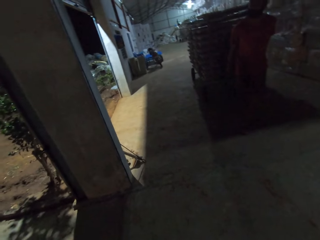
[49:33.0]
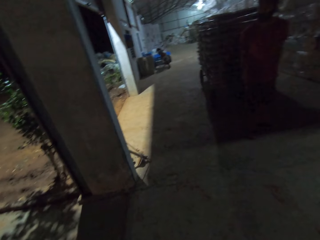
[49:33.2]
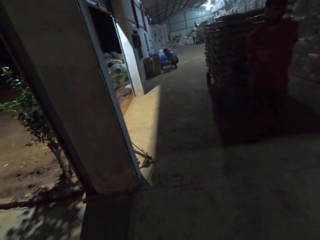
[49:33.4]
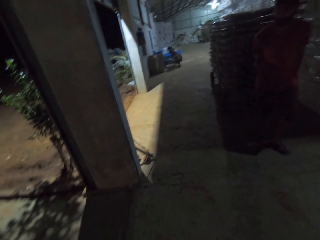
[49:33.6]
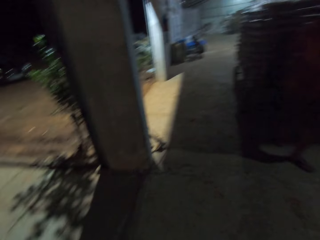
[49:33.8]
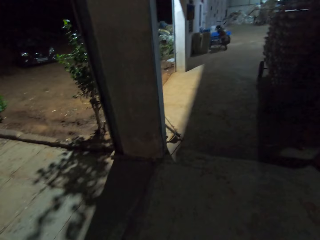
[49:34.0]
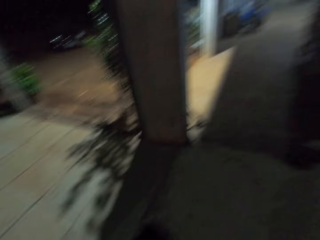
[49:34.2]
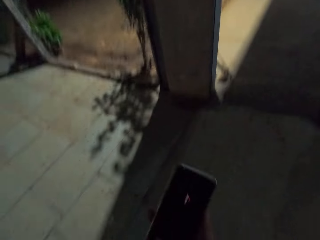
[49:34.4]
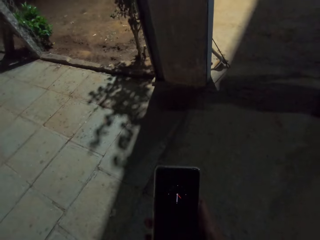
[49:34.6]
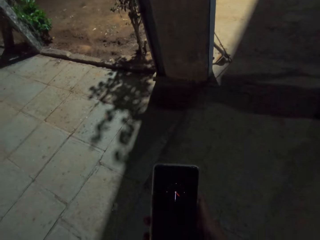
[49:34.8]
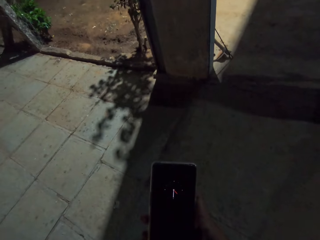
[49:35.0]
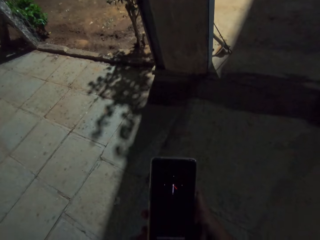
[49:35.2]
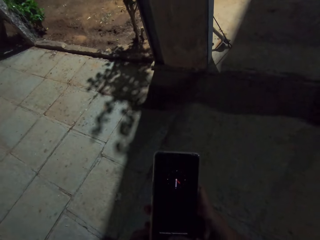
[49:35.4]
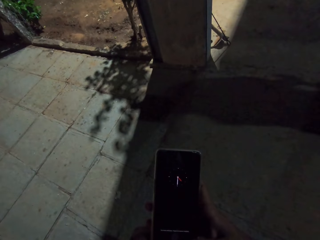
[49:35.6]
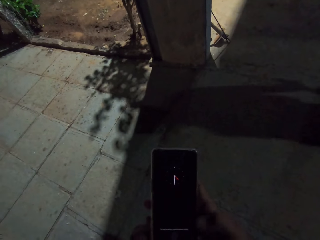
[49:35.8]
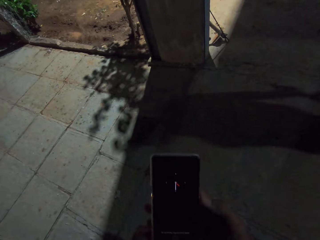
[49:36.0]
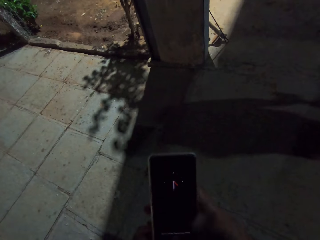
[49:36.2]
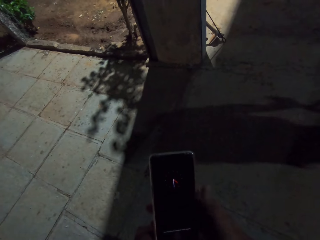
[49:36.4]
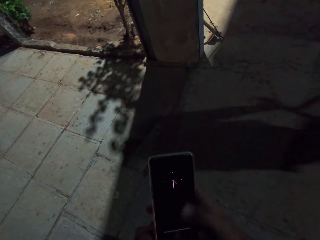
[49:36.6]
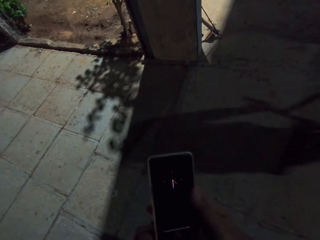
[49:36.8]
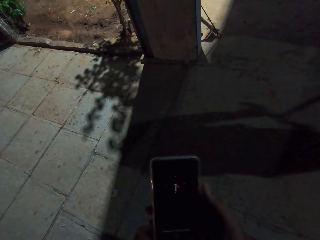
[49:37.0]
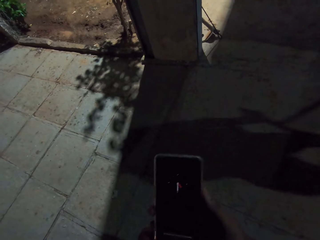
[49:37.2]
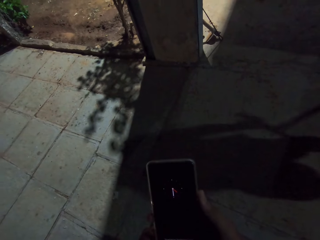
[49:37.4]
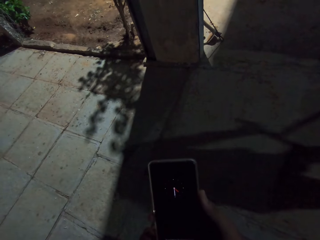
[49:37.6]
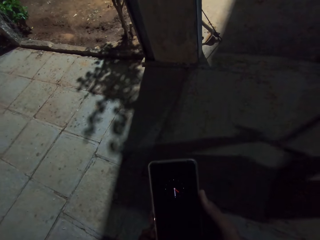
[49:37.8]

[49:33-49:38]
The camera wearer stares at the phone. They operate the phone. A coworker talks with the camera wearer. The coworker stops the cartload of egg trays at the entrance of the warehouse.

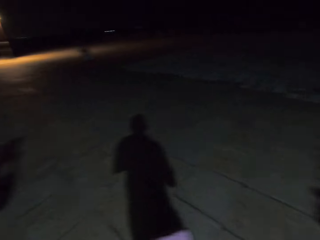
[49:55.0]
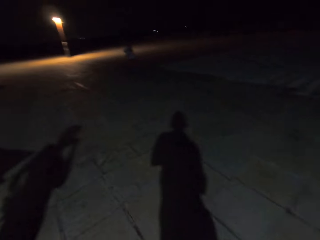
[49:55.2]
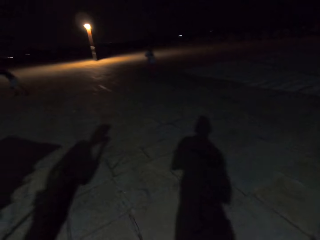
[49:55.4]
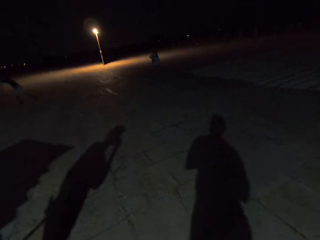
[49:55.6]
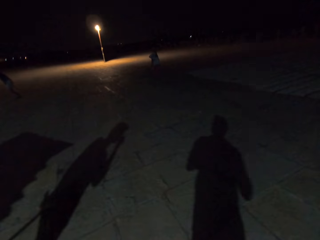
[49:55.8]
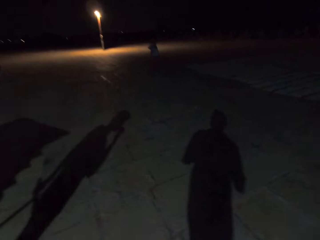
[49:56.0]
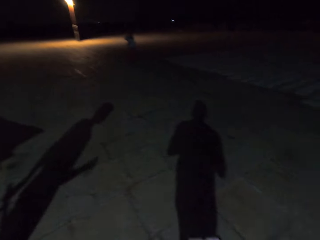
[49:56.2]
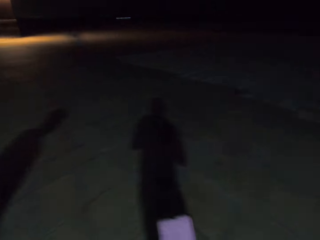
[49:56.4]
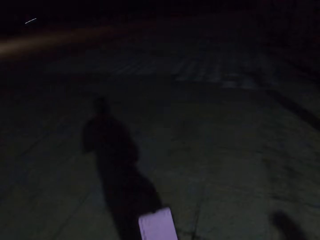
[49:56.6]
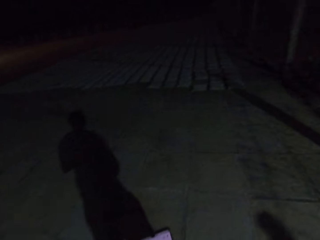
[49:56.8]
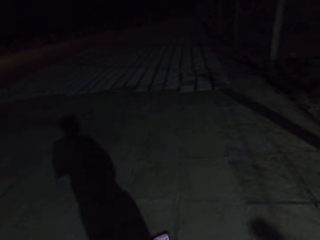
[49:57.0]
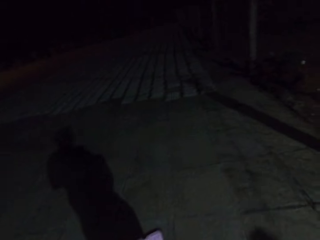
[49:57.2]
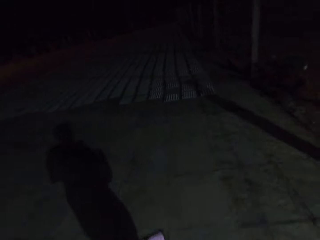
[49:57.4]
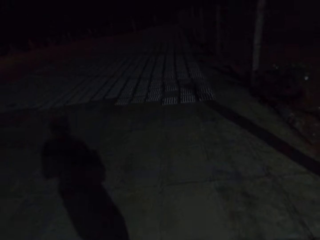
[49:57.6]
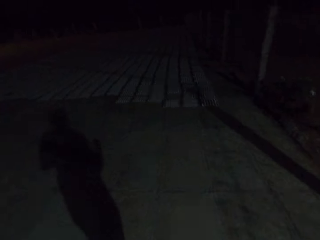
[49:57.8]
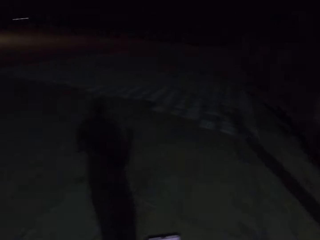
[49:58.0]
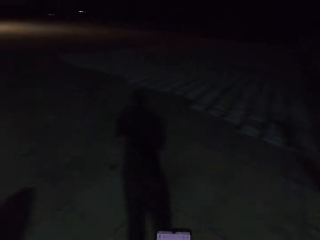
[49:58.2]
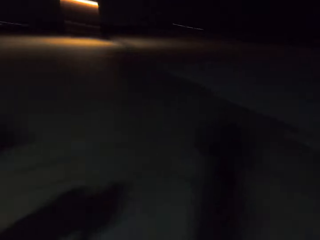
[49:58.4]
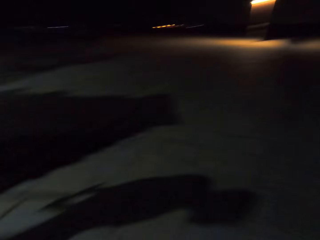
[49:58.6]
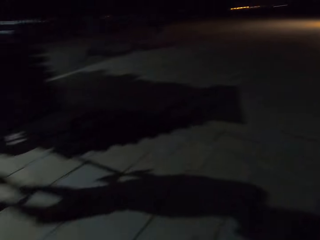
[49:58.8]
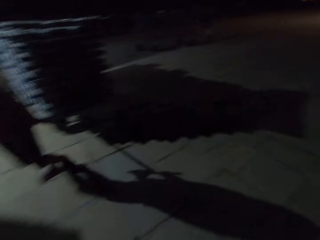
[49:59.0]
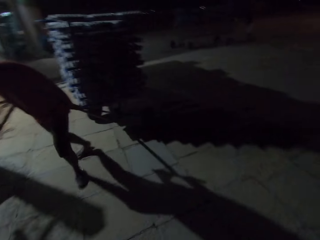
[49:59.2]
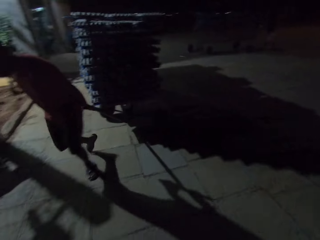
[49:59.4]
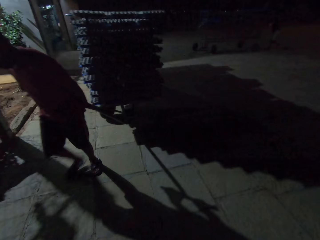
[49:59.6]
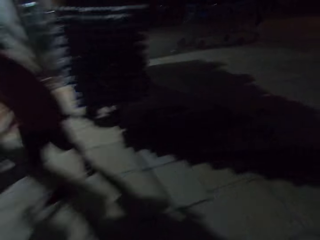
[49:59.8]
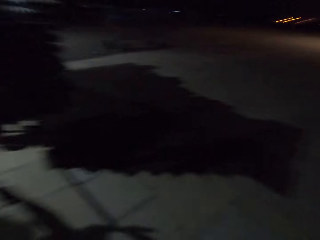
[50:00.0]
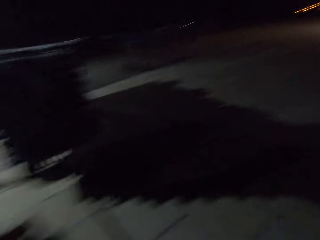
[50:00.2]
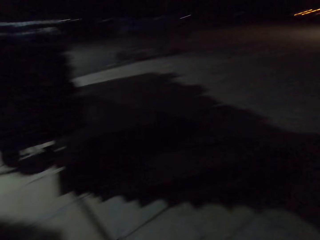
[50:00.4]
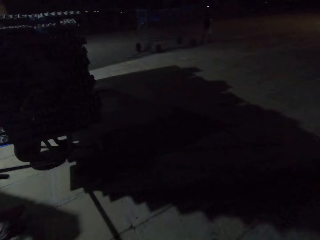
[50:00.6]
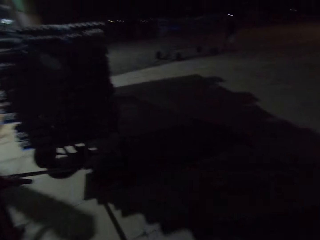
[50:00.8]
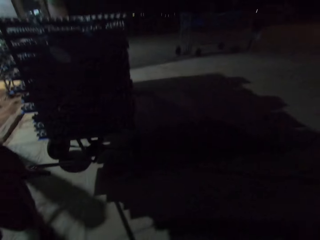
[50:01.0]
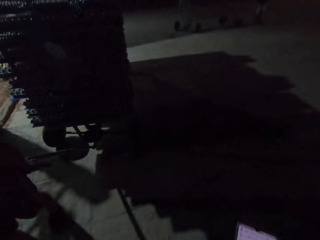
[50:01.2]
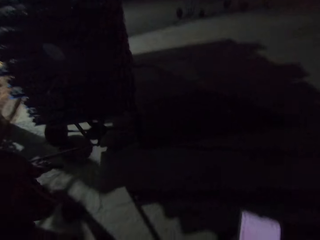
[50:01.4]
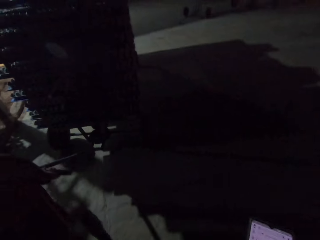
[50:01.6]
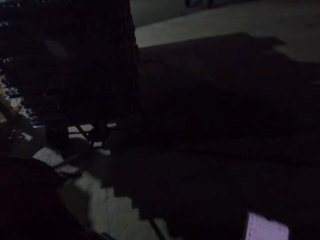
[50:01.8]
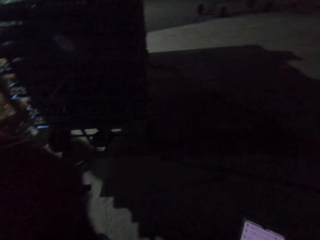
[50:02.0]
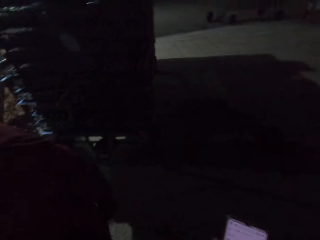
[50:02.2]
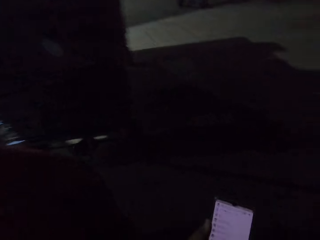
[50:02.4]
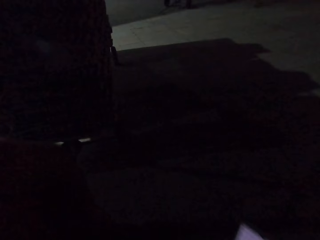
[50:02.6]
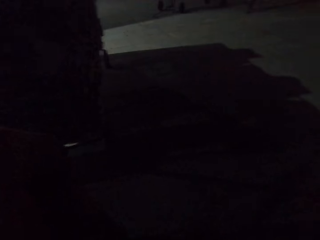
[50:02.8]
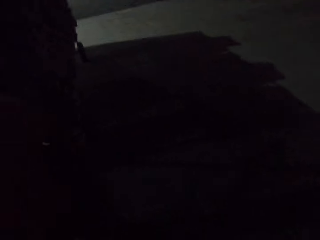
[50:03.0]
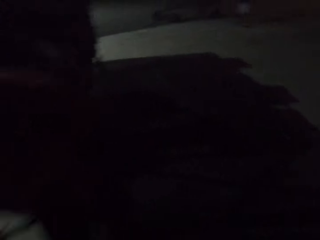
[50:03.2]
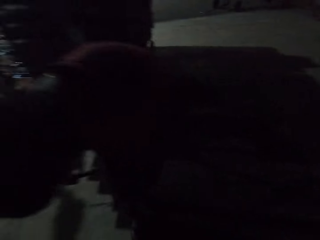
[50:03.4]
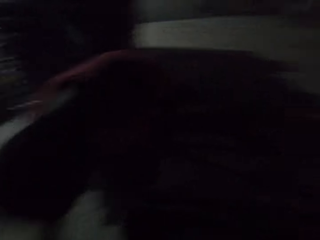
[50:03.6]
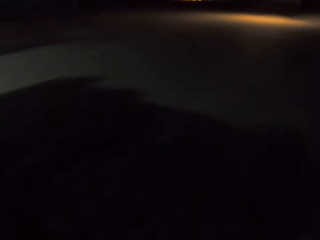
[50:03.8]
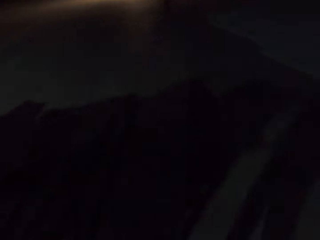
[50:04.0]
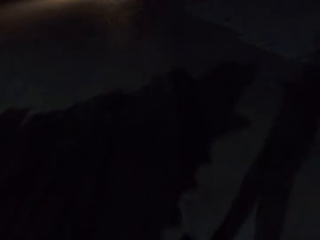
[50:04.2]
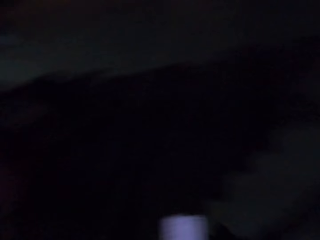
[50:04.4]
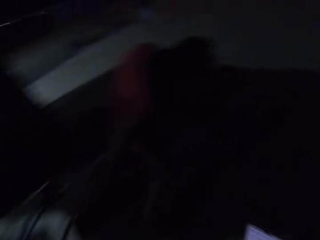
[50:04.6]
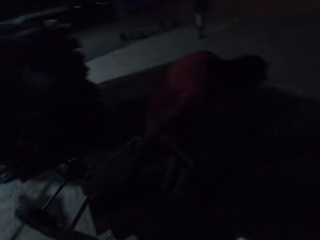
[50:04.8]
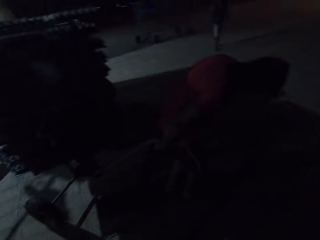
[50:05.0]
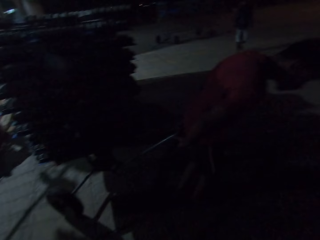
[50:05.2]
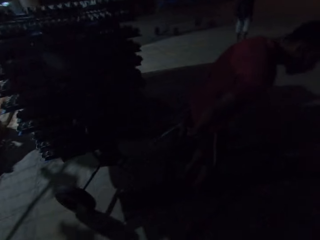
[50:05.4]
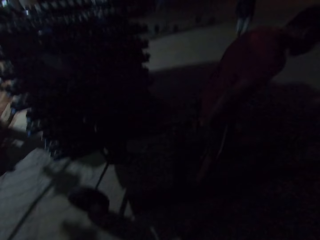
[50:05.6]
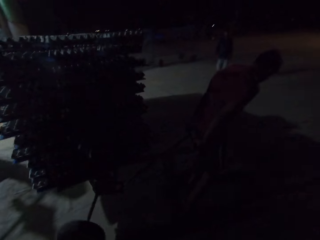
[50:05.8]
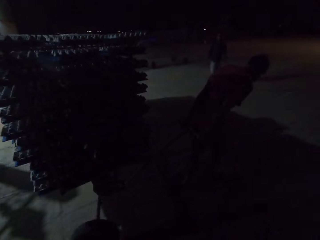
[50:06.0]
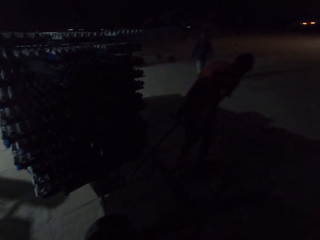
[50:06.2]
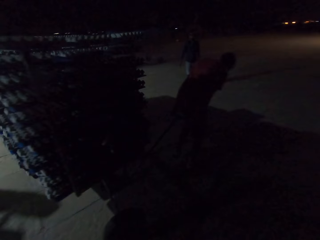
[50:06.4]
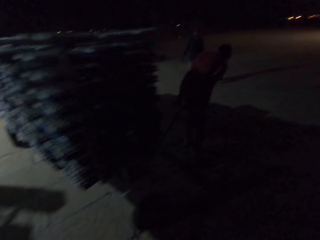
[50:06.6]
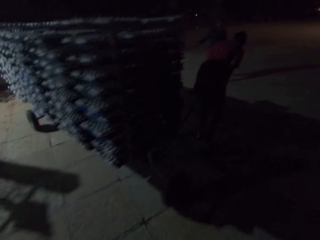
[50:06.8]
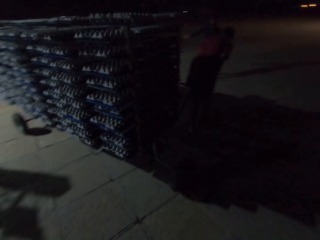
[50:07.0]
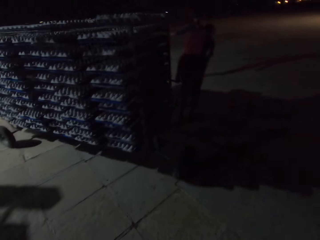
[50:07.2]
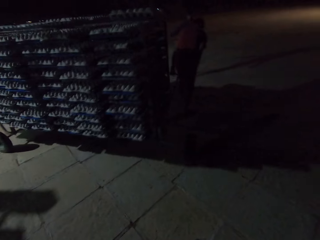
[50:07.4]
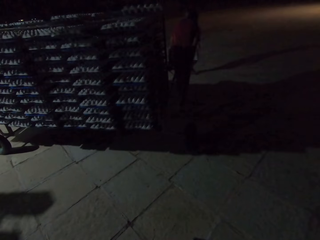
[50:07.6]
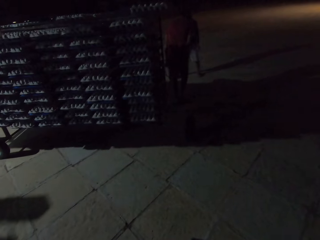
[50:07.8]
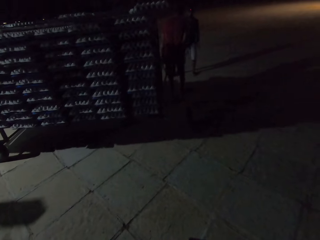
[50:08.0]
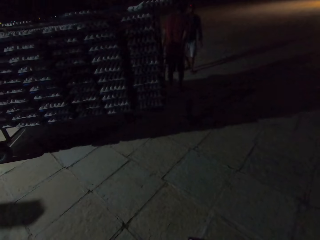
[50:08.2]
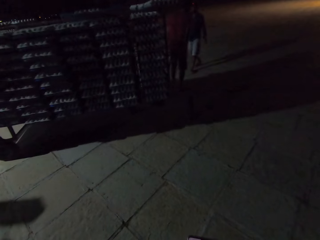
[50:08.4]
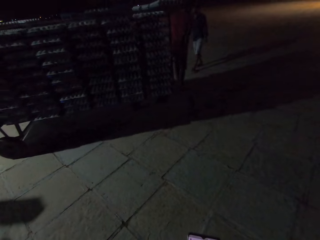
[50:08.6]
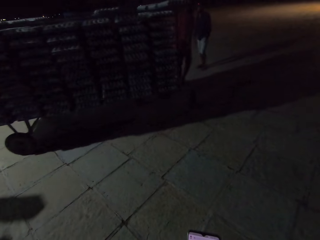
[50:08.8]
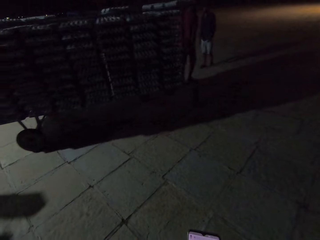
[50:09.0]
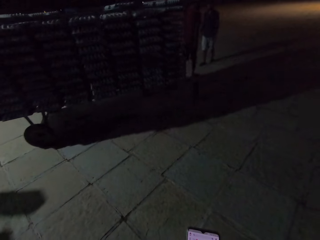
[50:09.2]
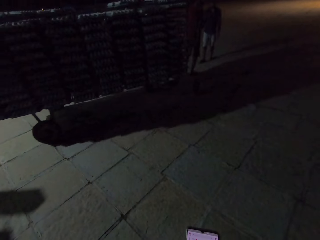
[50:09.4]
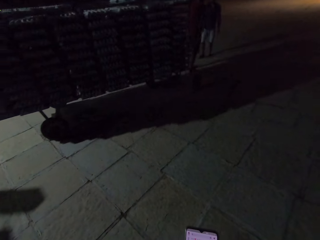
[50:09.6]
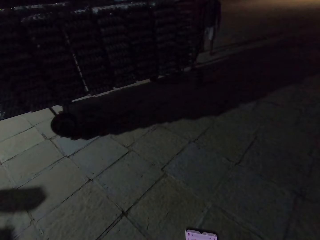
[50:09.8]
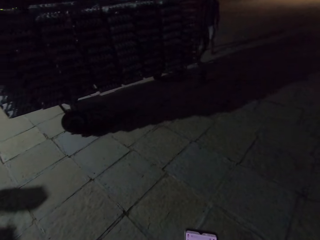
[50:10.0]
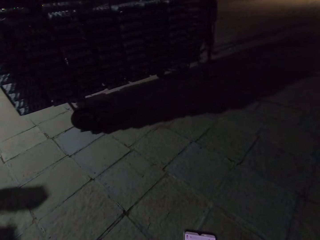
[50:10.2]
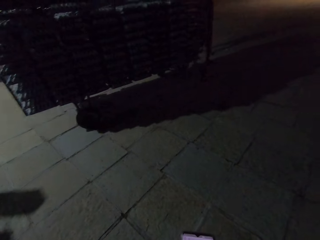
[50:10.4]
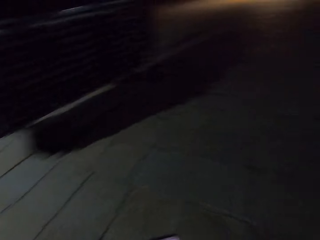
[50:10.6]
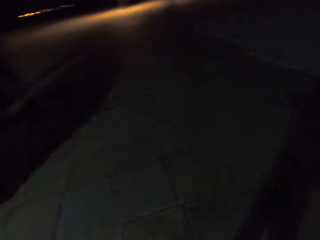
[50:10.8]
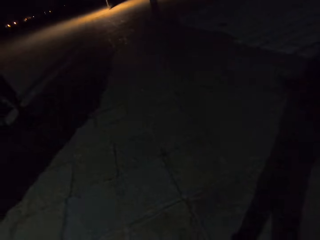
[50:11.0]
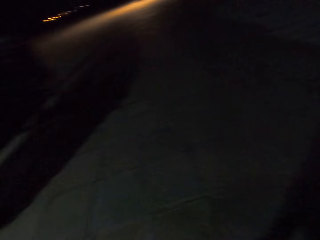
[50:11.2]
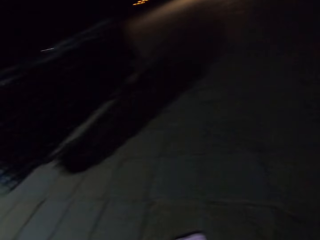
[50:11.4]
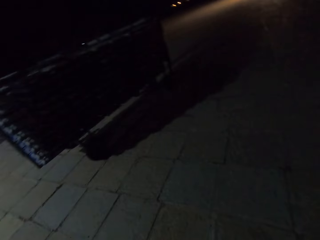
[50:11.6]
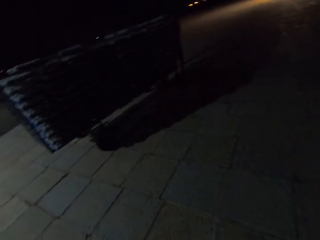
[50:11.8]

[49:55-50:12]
The camera wearer walks around. A man pushes the pallet trolley. The camera wearer interacts with the man.
